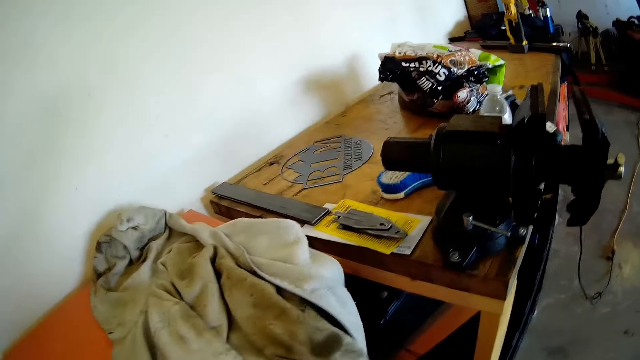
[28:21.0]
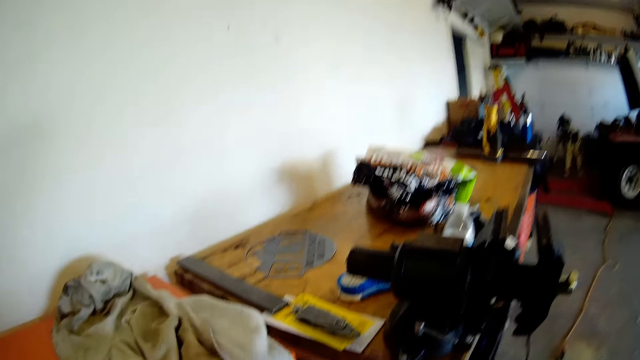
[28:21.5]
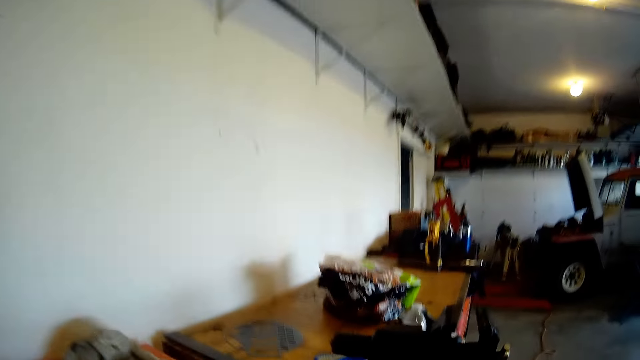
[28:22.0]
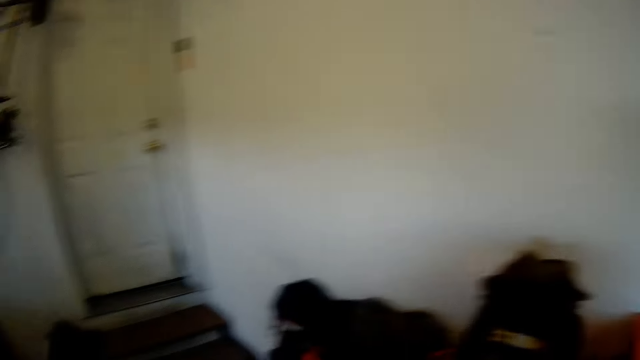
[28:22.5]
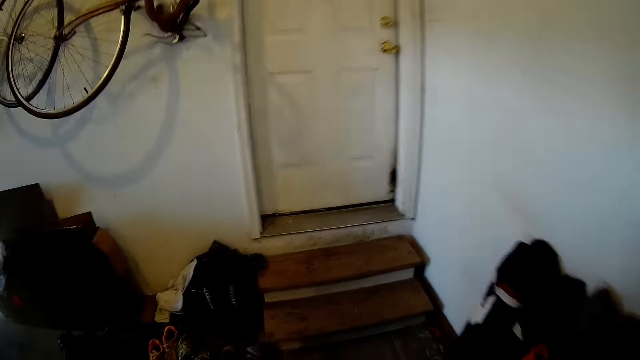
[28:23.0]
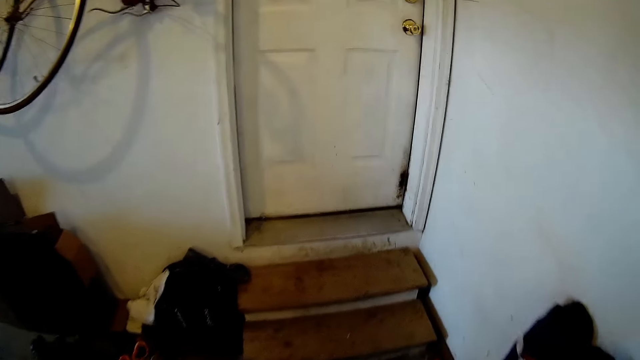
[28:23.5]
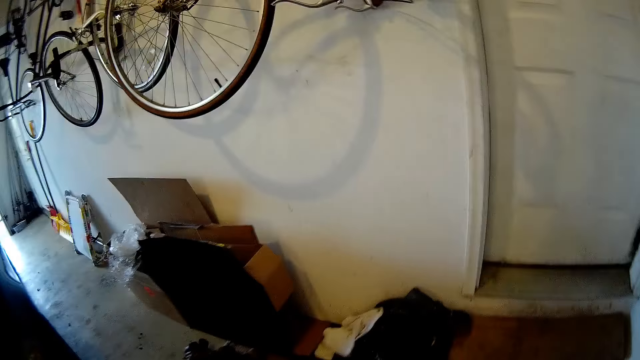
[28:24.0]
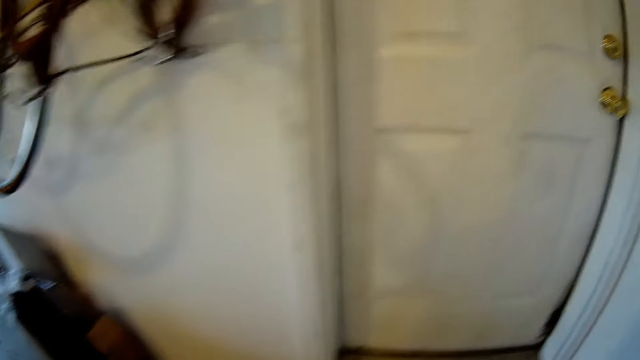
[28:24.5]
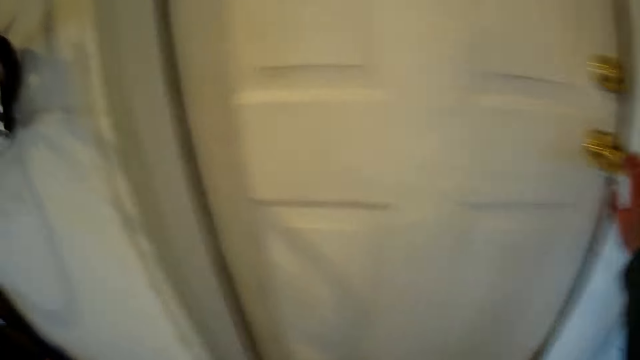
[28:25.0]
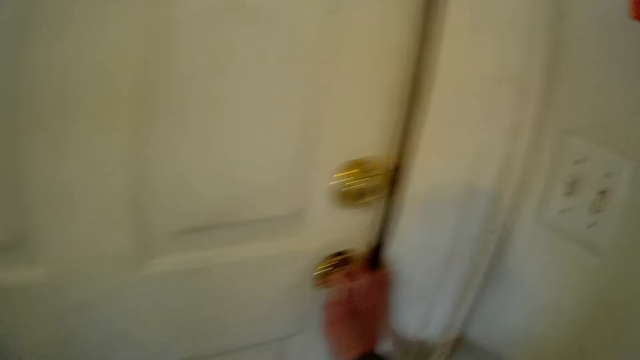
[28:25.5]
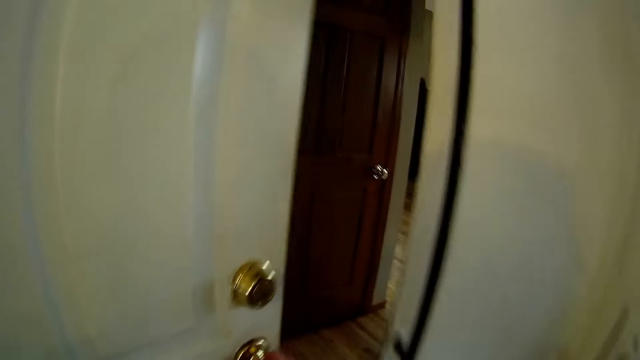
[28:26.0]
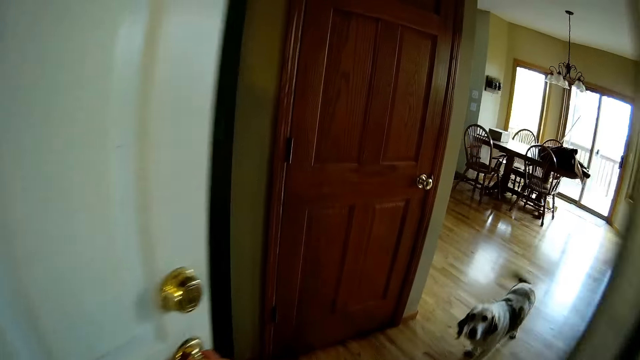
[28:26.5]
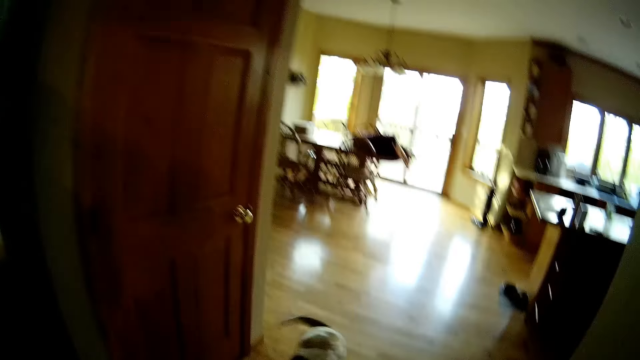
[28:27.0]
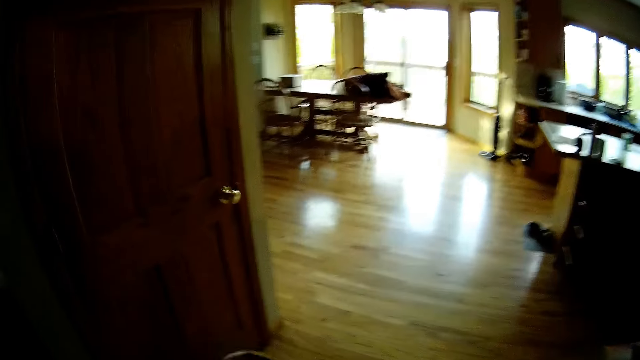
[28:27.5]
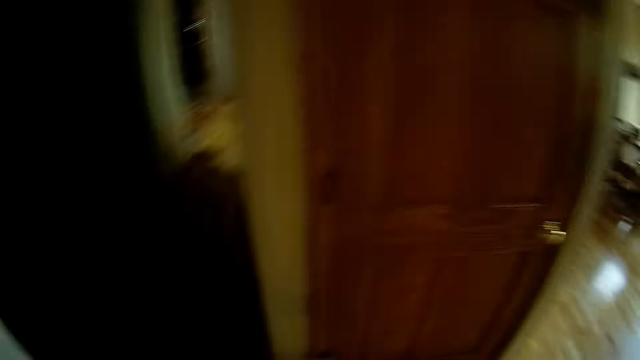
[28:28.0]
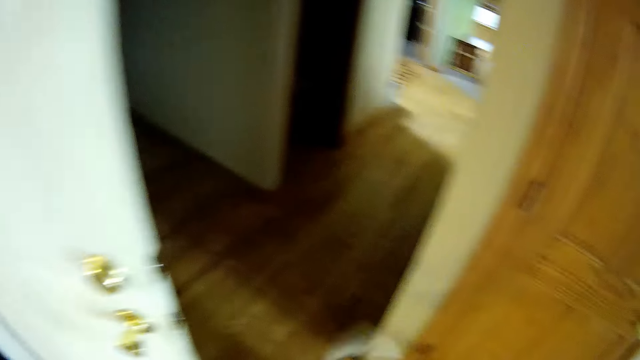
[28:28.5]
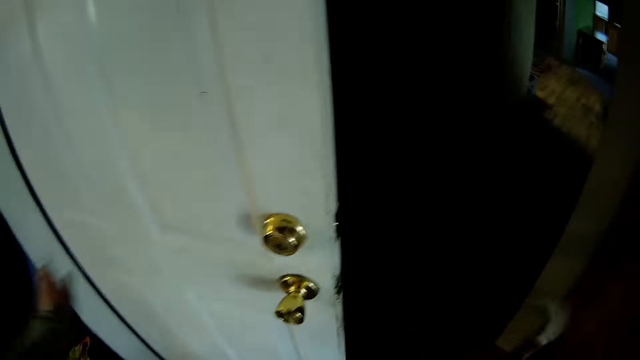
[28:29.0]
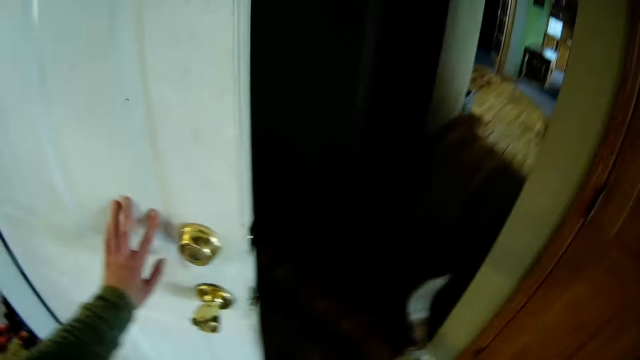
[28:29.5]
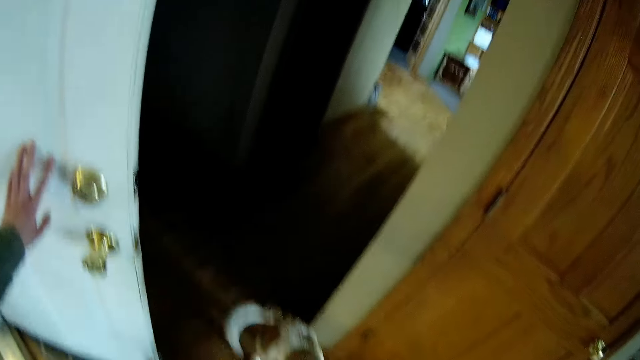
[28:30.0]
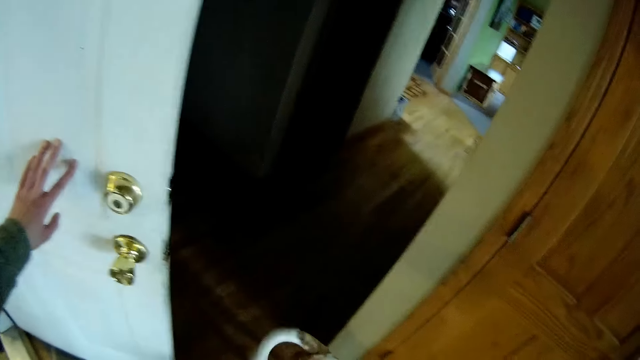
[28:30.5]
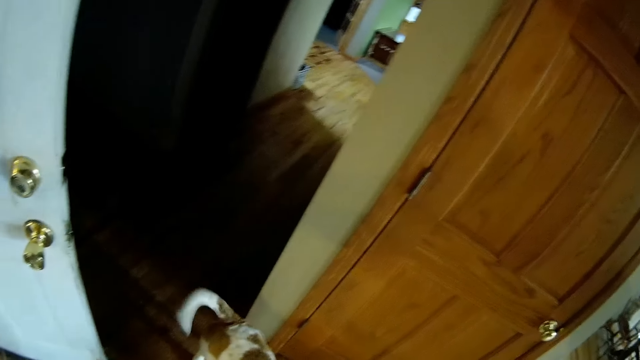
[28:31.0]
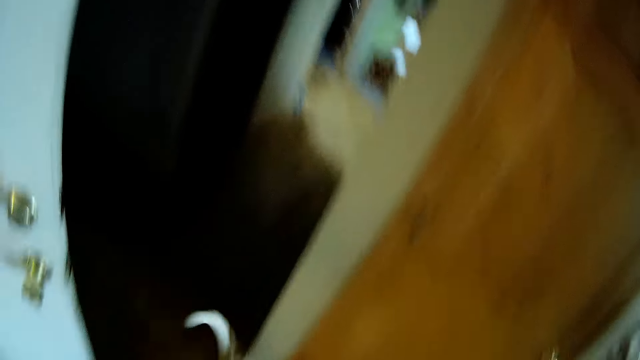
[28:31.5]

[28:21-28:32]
The camera wearer holds a jacket with her right hand. She lifts a towel on the table. She walks on the stairs. She opens the door with her right hand. She talks to the dog. She walks in a room. She places her left hand on the door.

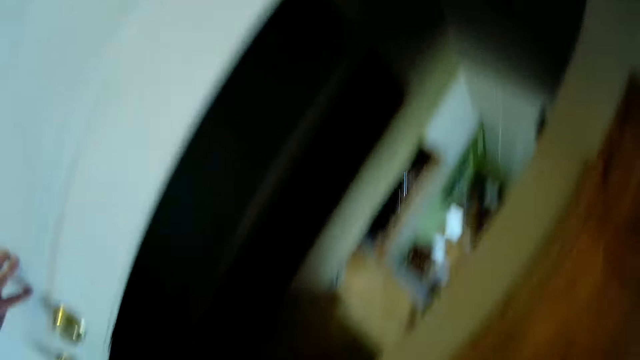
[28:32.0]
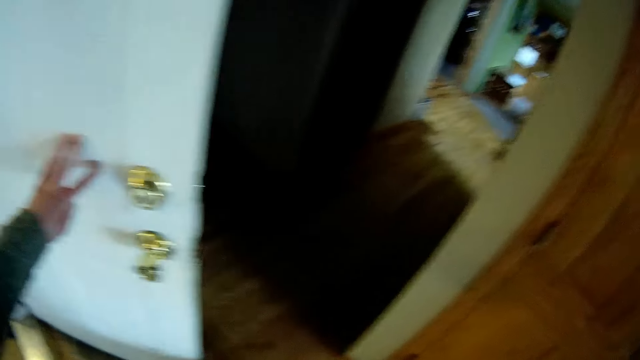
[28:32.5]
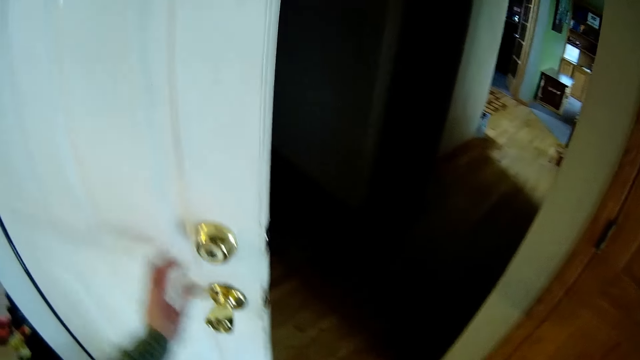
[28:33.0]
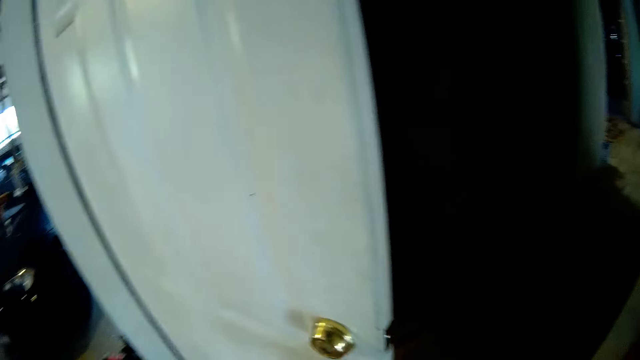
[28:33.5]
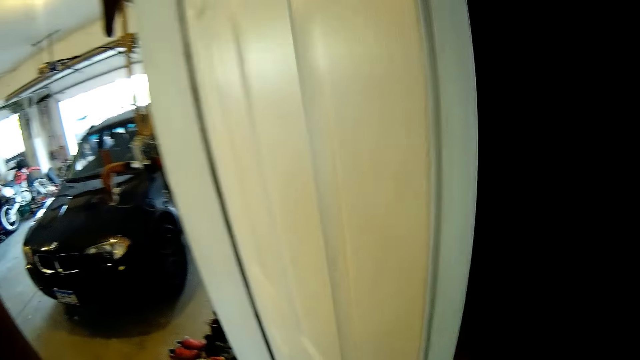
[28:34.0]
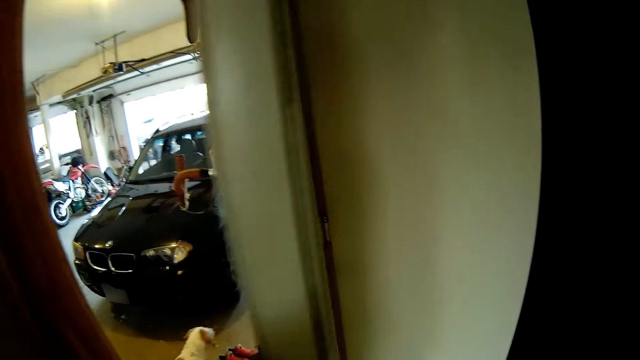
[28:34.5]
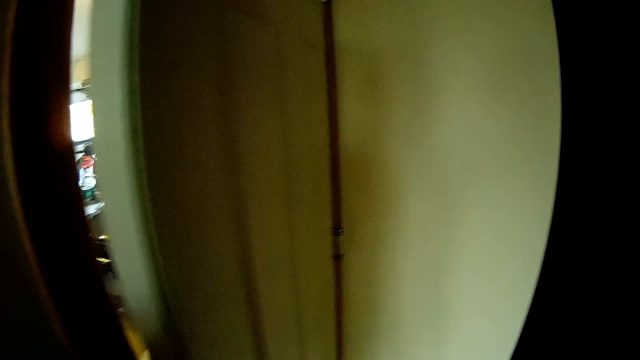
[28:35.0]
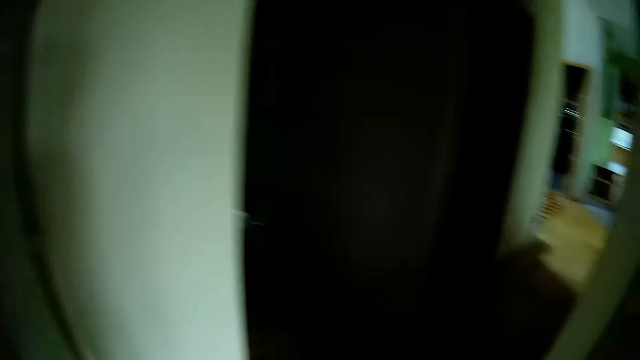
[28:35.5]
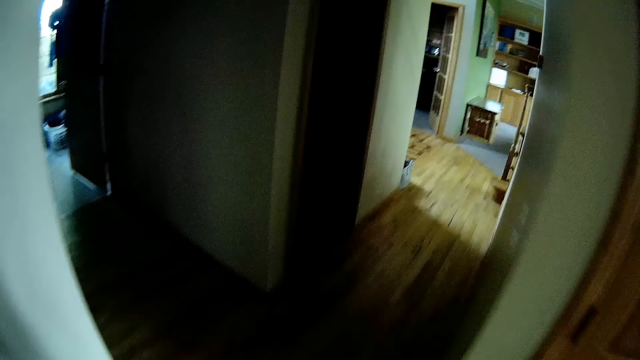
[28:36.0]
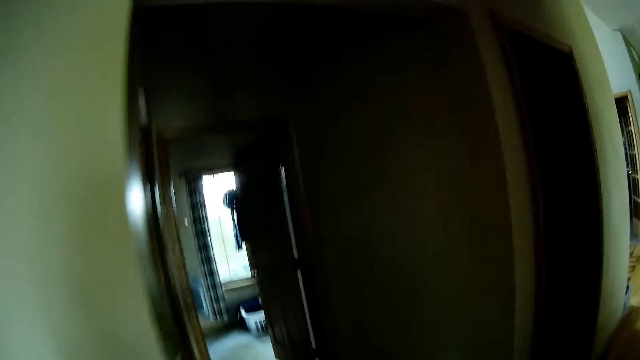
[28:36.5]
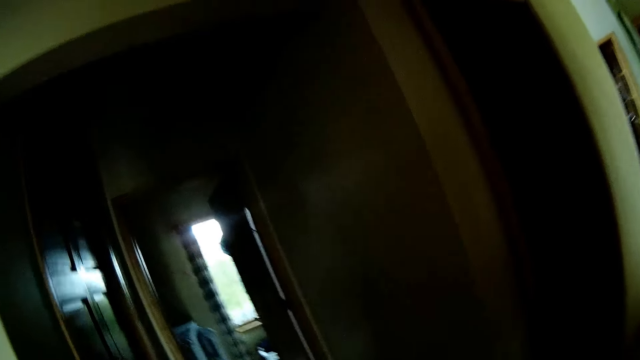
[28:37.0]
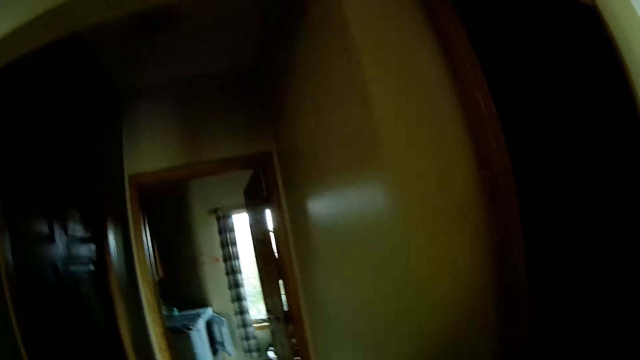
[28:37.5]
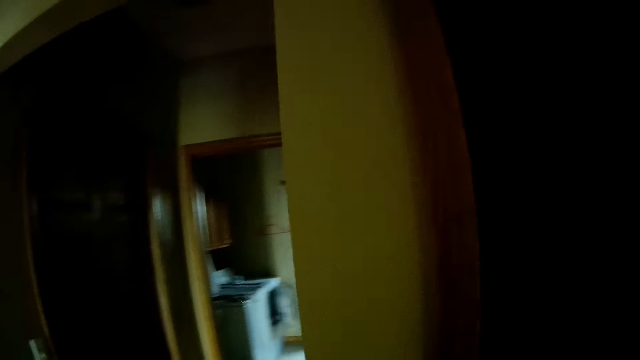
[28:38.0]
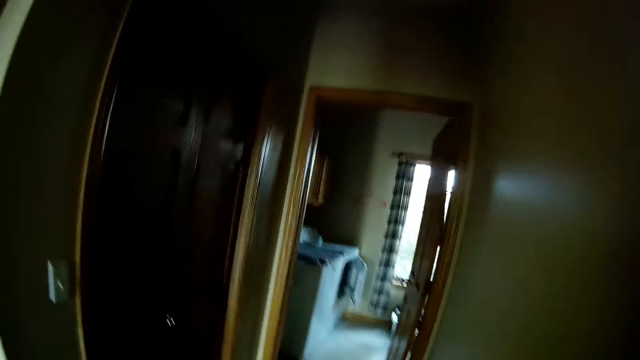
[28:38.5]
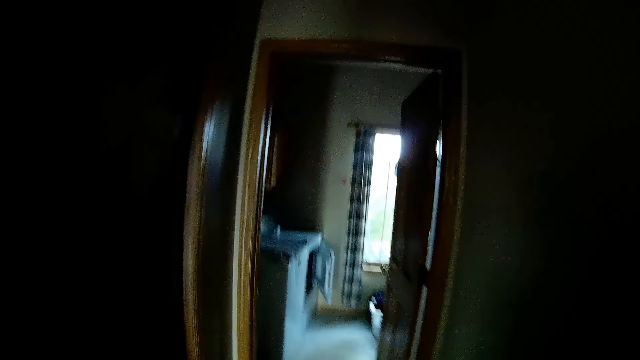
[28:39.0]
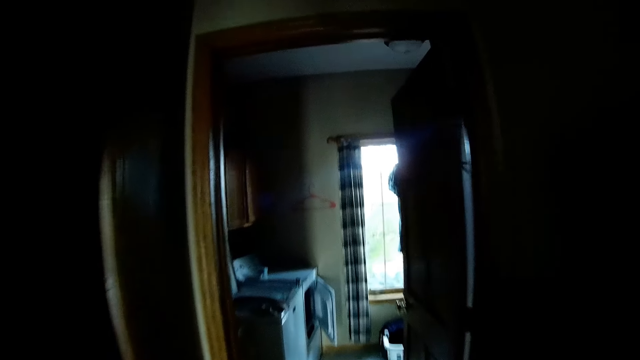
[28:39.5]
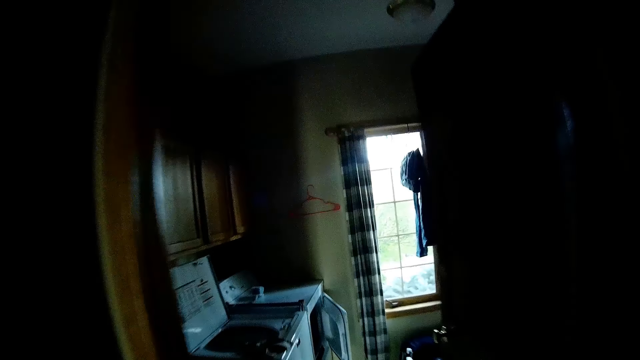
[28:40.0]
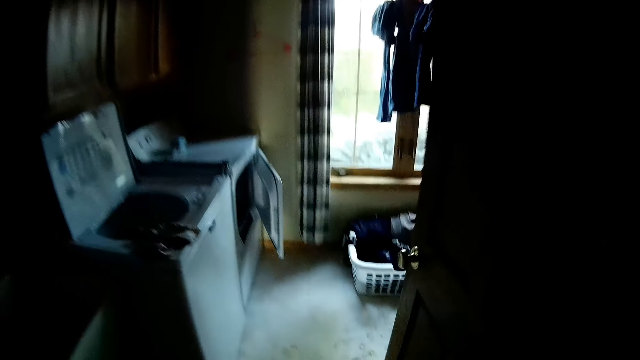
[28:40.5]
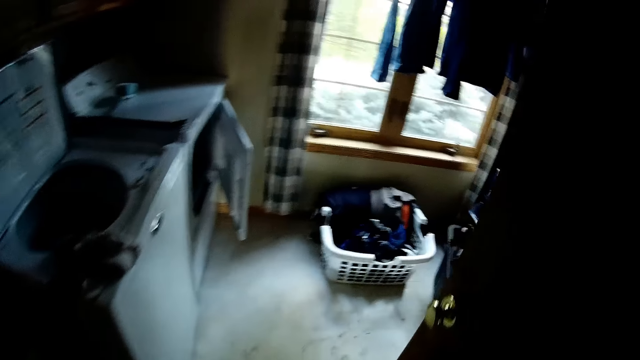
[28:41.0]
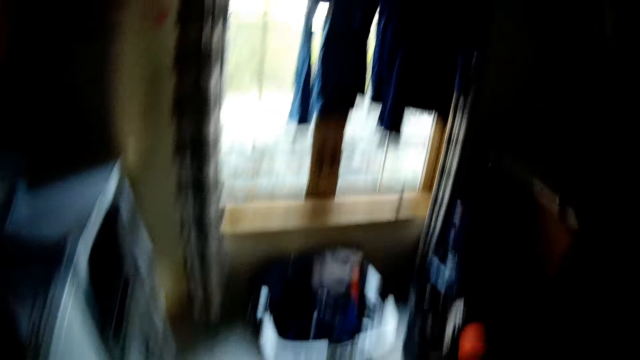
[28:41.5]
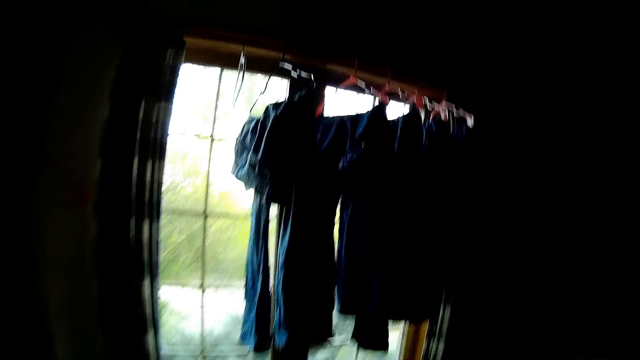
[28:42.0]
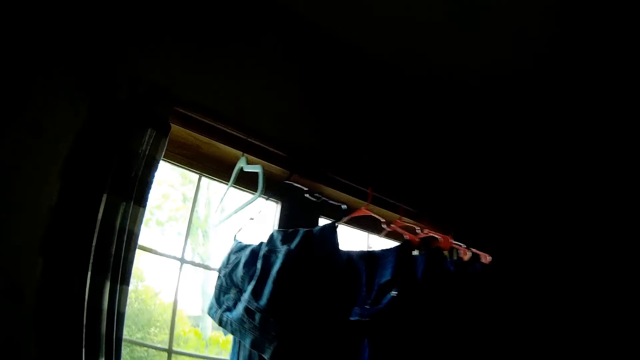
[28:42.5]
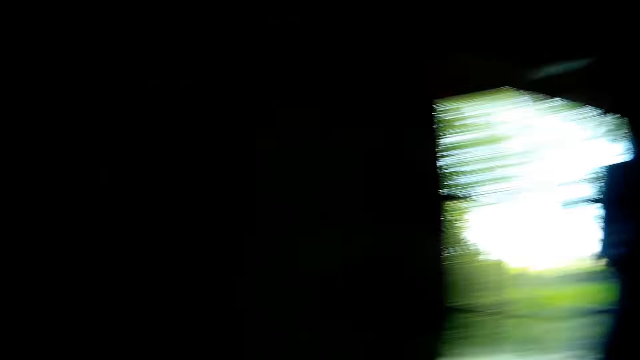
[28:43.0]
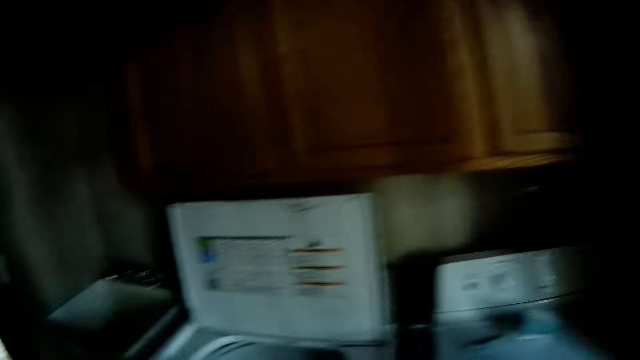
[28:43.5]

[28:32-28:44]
The camera wearer closes the door with her left hand. The dog walks into the garage. The camera wearer walks into a laundry room.
